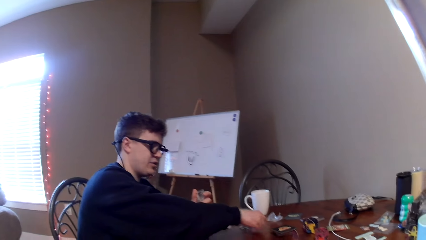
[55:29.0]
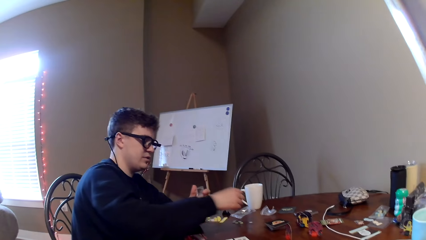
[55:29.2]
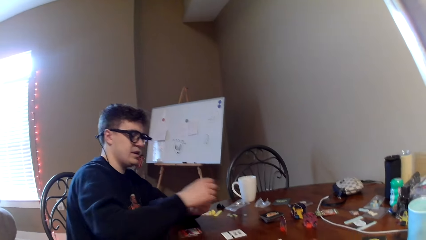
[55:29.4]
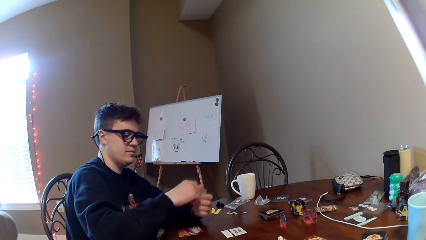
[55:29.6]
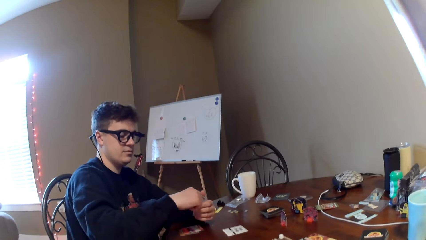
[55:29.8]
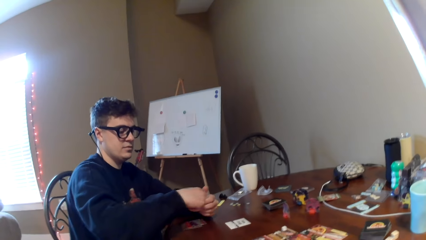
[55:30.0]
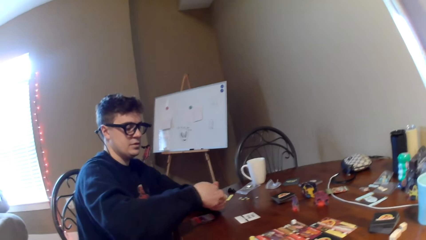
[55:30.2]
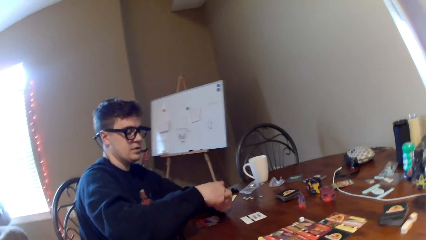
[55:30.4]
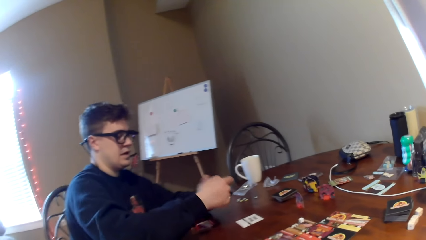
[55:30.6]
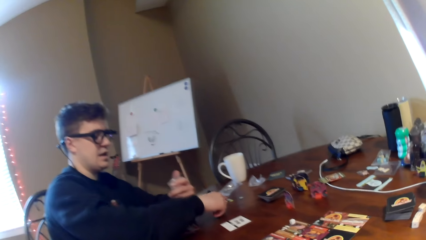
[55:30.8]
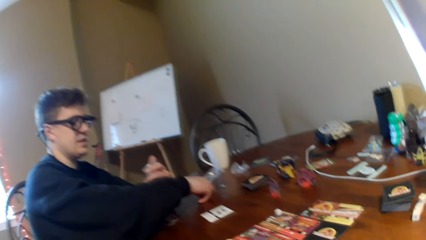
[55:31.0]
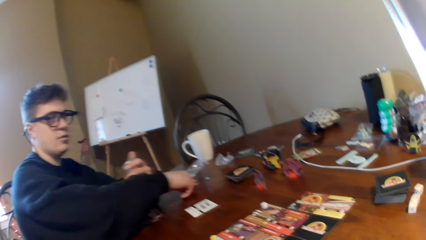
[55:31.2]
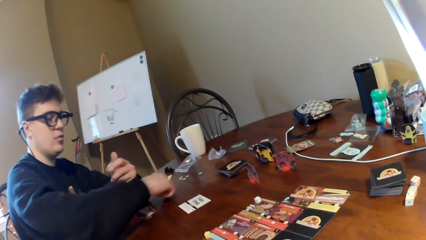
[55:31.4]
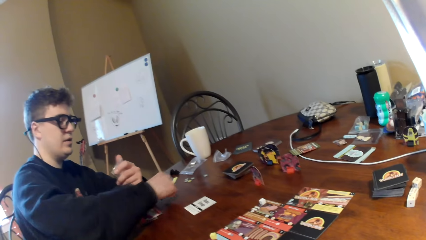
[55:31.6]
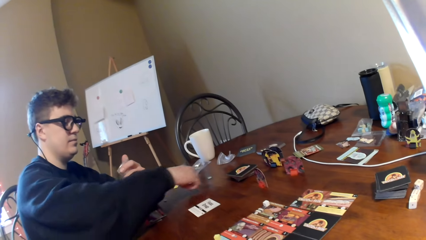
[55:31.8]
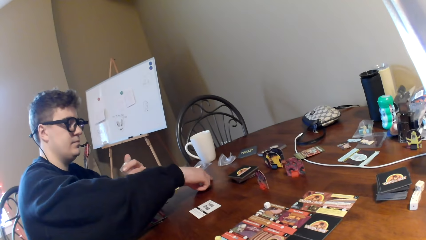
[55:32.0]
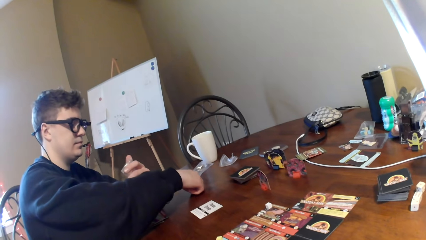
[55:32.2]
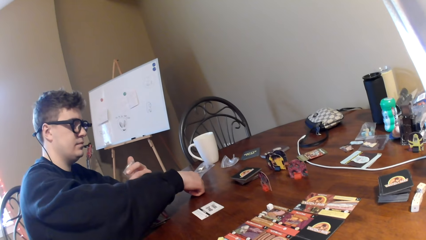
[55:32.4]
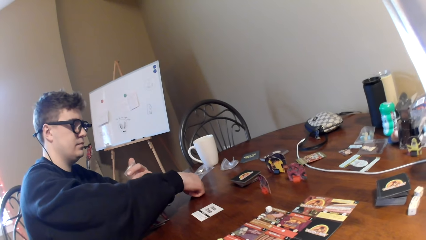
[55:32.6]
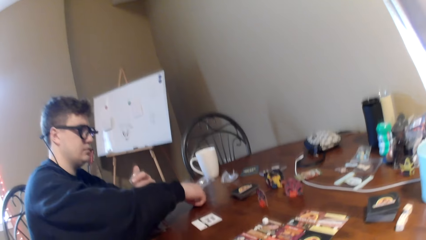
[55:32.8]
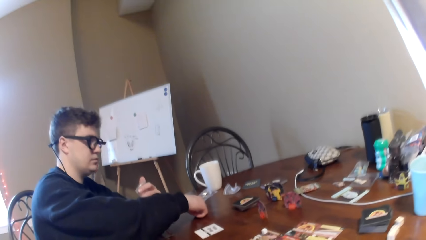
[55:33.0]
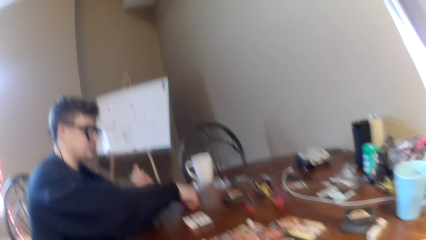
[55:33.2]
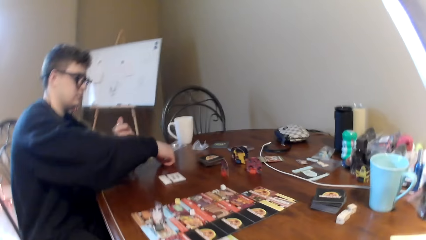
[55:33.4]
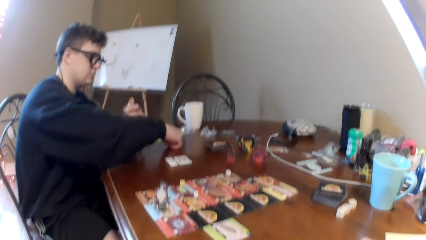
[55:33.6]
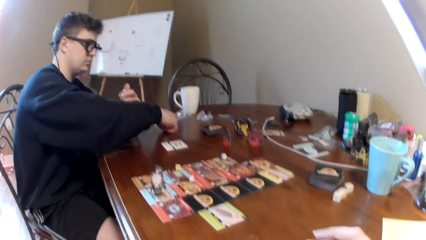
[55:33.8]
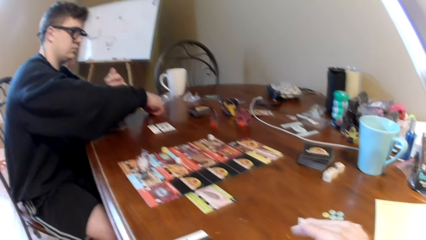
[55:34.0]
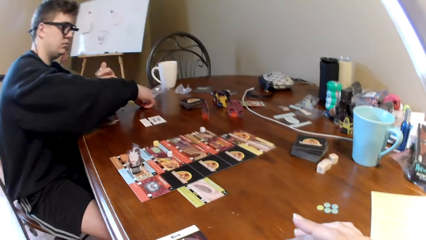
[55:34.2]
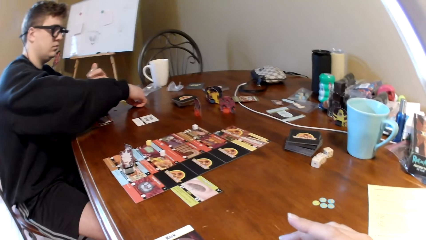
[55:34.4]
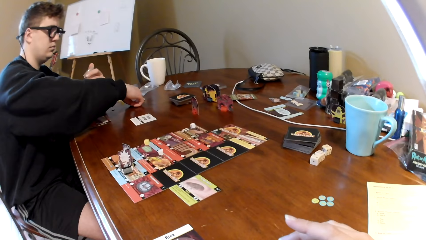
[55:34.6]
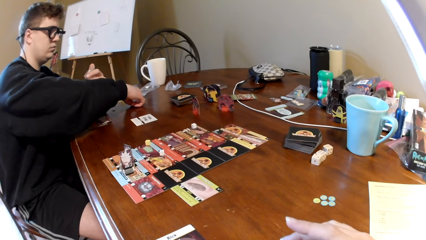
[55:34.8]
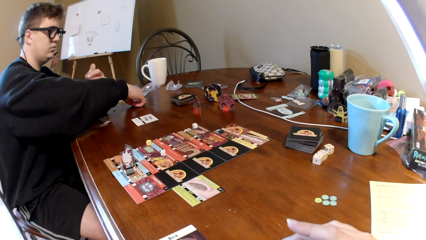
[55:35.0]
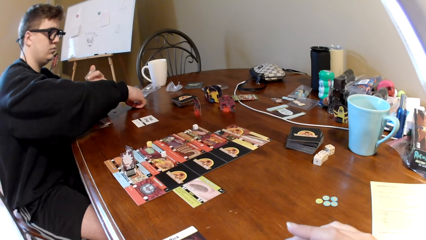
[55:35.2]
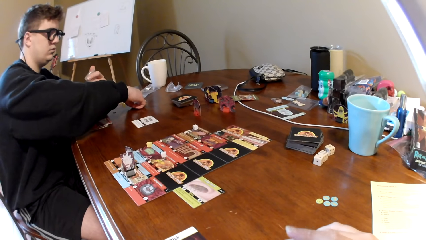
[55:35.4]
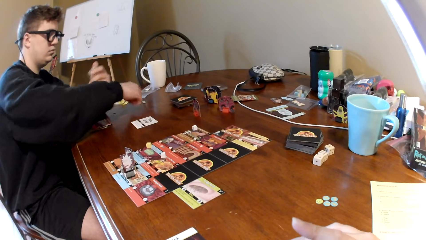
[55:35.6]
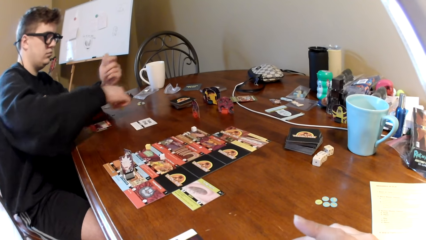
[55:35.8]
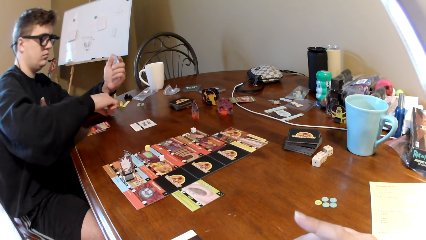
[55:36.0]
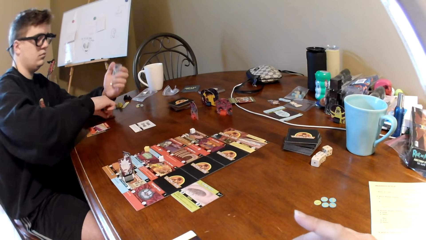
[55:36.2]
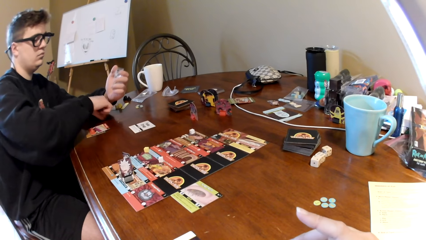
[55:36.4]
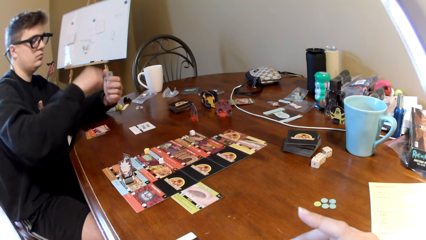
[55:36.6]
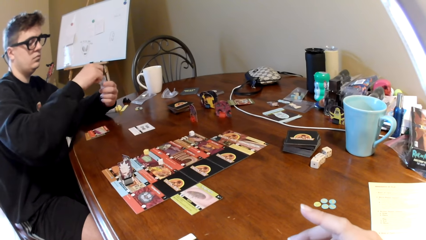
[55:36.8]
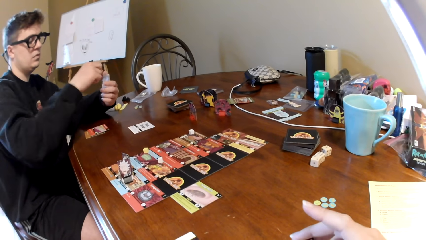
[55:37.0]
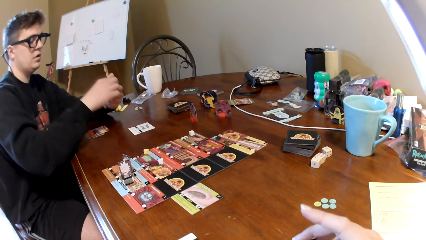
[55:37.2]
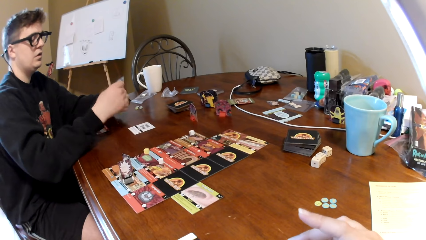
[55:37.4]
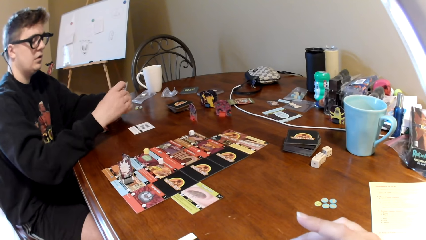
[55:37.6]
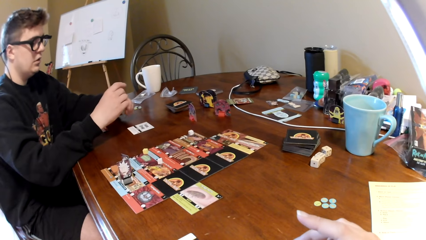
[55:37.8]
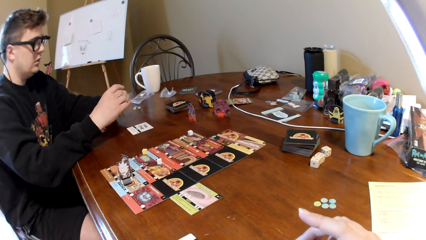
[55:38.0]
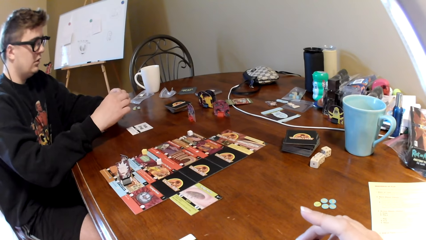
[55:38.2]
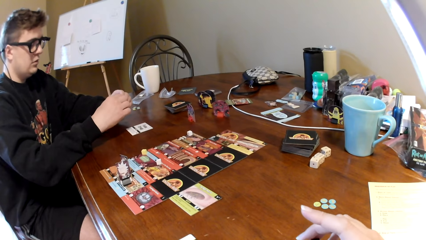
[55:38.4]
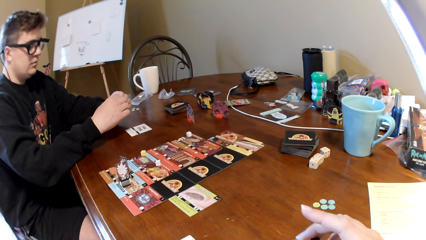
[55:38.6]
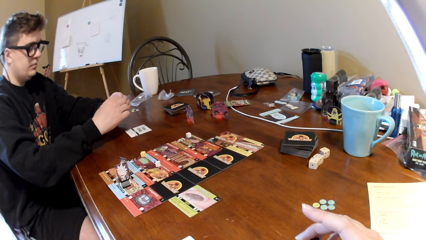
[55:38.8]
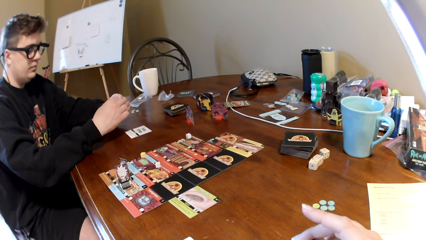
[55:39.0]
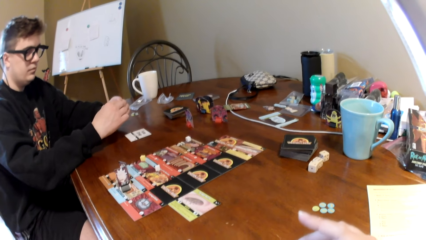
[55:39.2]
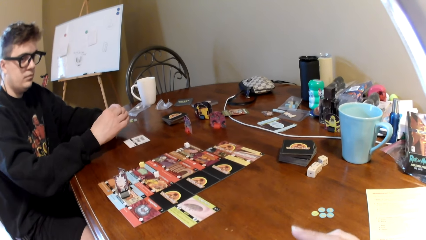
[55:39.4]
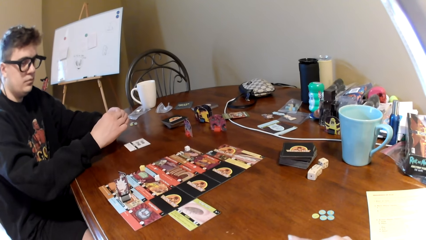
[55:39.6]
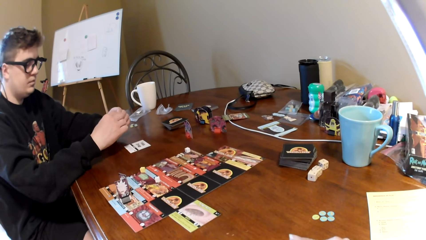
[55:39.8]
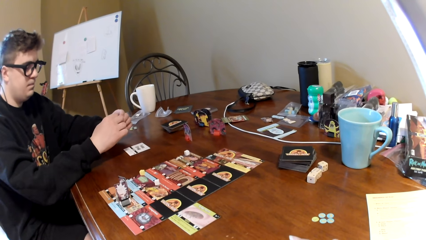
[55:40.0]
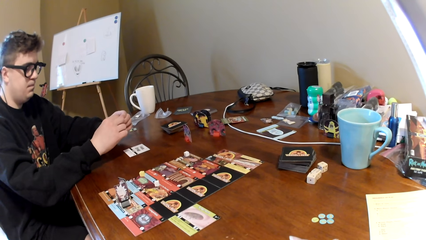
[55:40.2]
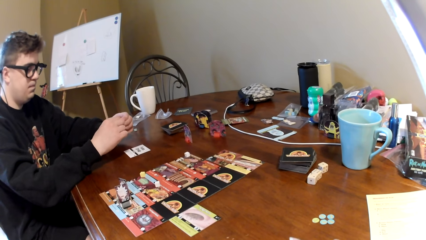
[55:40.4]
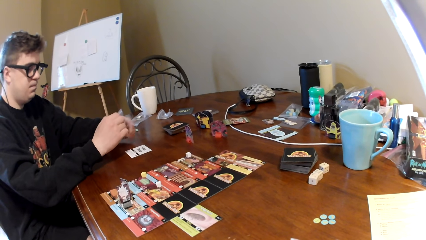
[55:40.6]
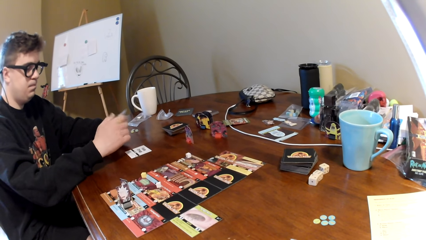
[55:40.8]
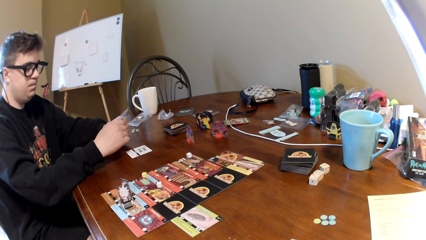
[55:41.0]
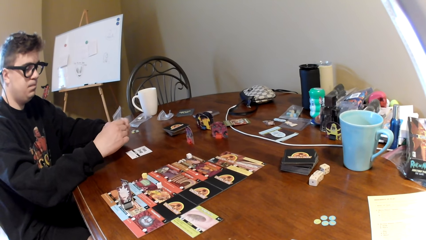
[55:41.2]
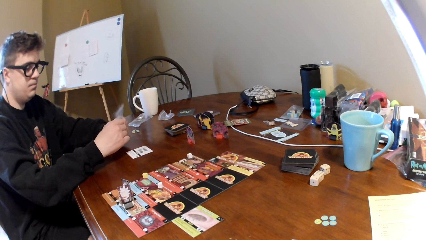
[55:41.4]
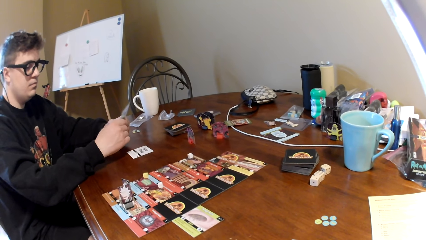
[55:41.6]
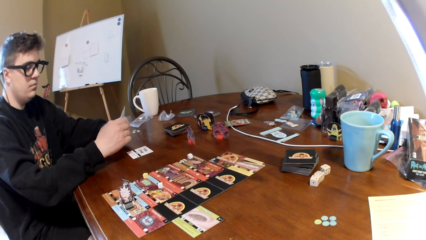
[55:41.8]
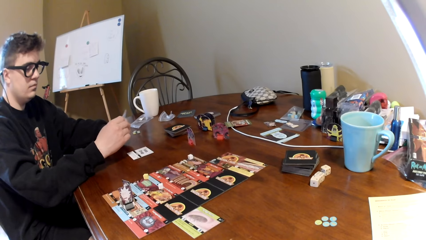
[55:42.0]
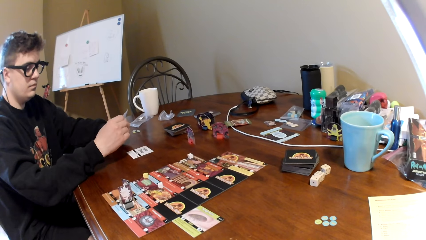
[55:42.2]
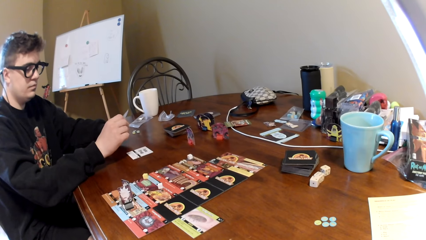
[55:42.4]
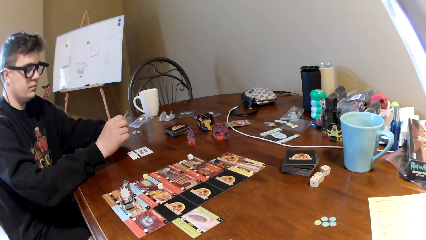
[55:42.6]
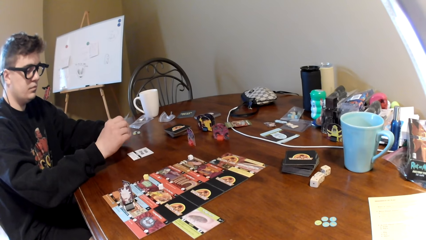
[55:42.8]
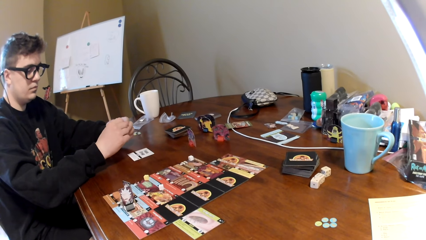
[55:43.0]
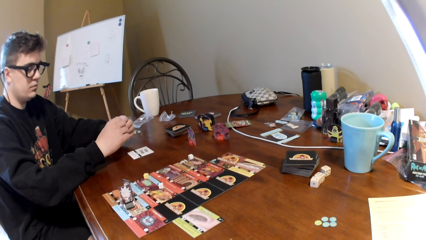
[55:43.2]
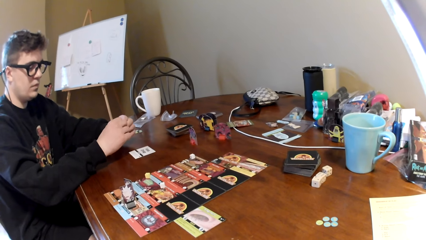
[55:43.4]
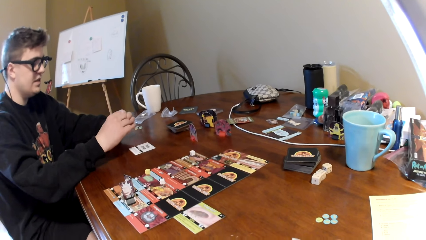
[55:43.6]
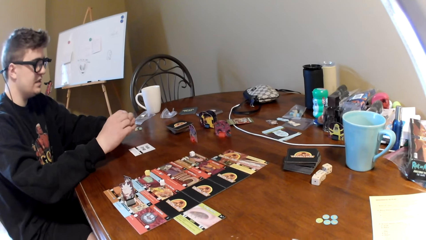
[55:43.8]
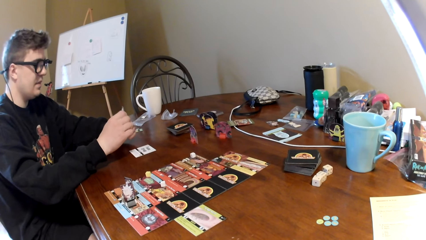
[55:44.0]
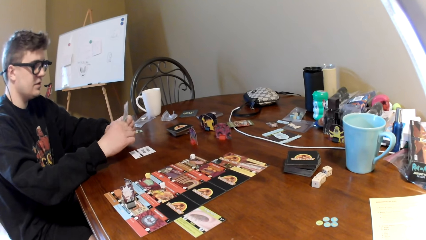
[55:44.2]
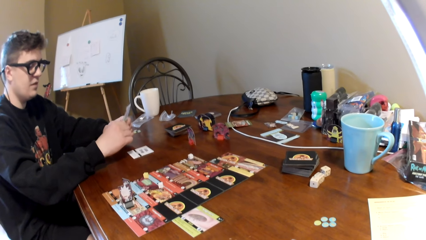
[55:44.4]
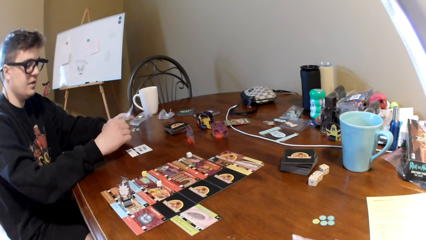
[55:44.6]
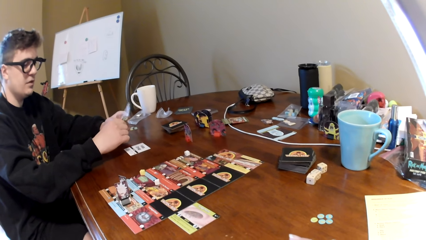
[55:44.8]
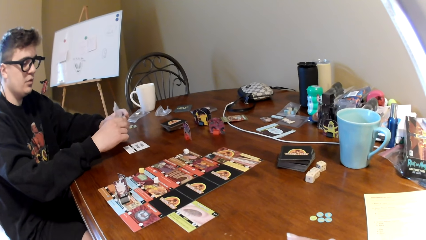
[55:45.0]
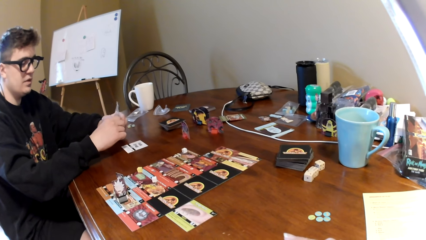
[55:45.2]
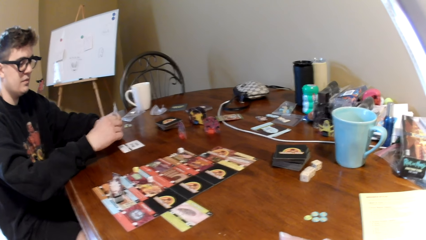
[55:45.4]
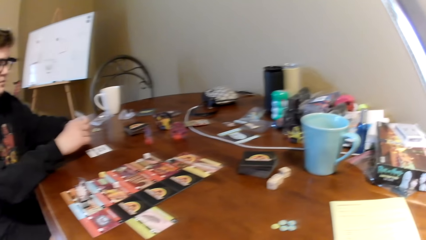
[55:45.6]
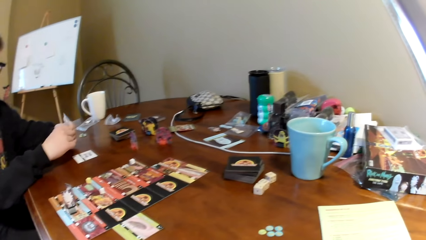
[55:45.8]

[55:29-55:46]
A person puts a dice on the table. The camera wearer looks at the cards on the hands. The person puts the dice in the polythene paper. The camera wearer looks at the cards on the table.
